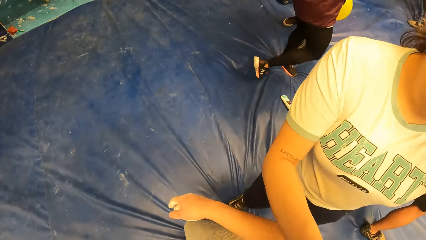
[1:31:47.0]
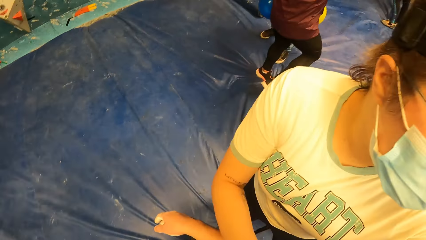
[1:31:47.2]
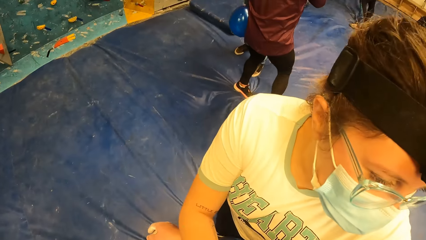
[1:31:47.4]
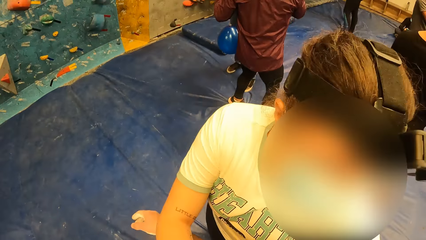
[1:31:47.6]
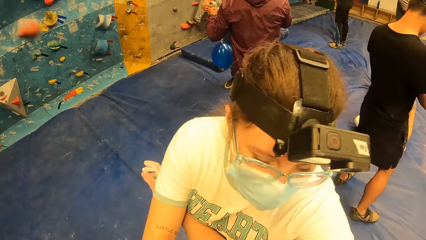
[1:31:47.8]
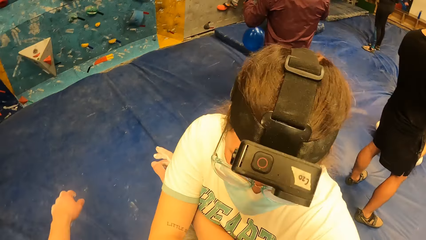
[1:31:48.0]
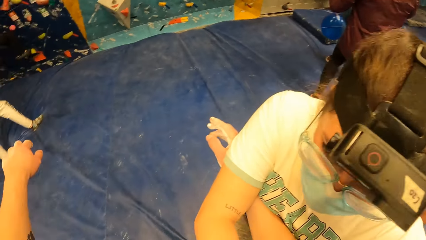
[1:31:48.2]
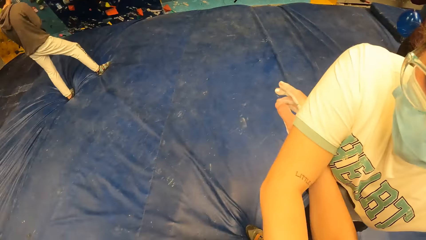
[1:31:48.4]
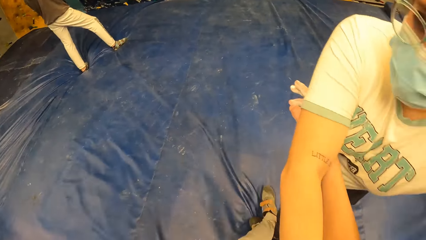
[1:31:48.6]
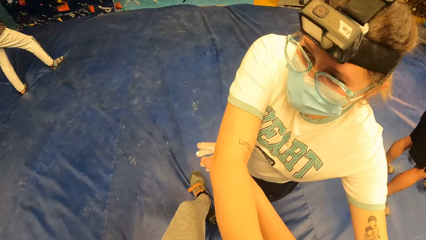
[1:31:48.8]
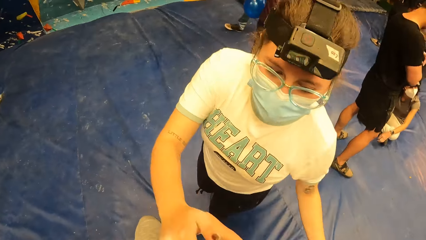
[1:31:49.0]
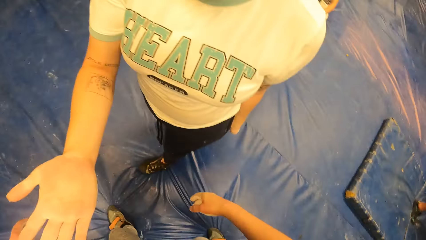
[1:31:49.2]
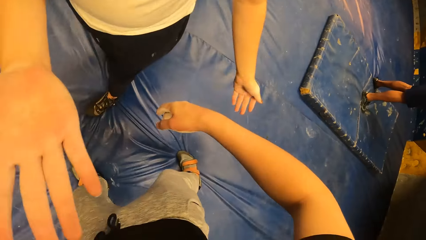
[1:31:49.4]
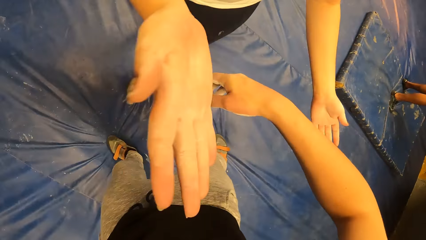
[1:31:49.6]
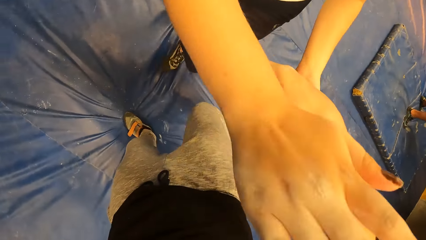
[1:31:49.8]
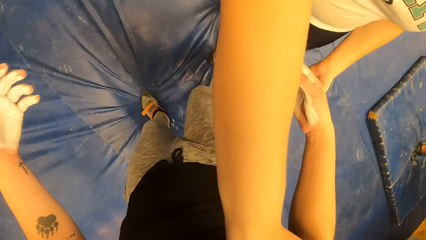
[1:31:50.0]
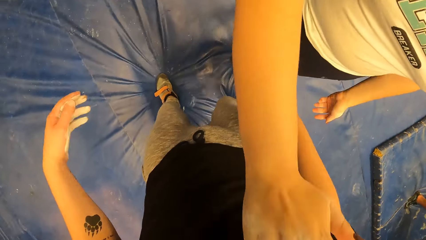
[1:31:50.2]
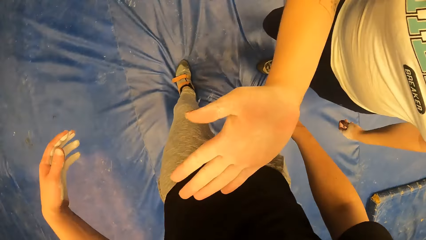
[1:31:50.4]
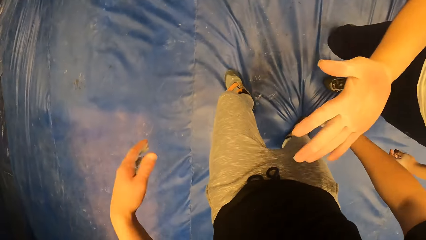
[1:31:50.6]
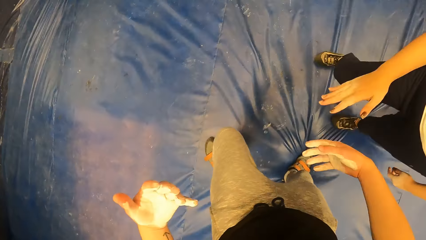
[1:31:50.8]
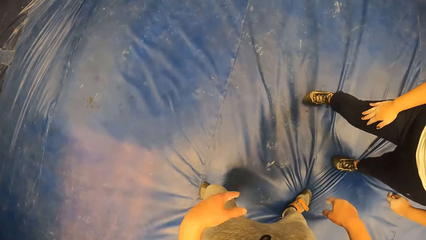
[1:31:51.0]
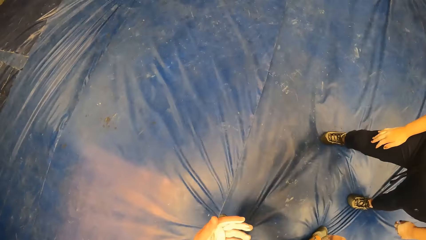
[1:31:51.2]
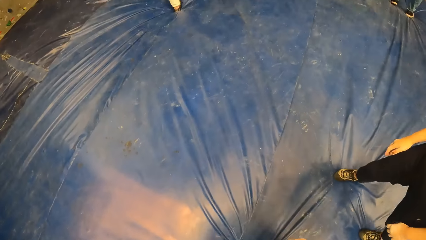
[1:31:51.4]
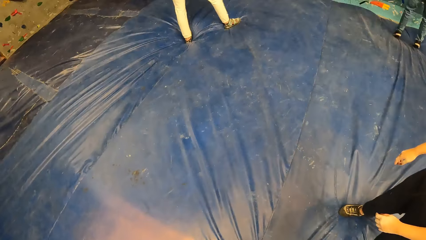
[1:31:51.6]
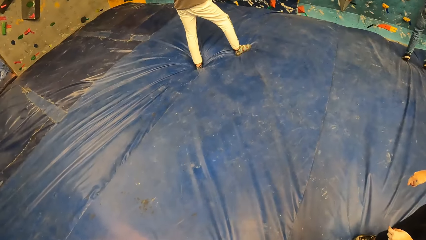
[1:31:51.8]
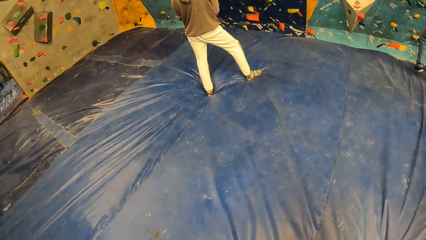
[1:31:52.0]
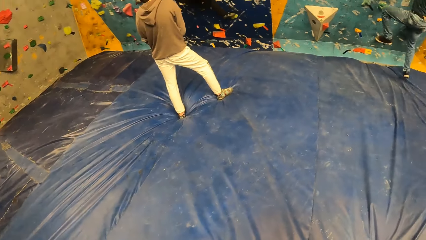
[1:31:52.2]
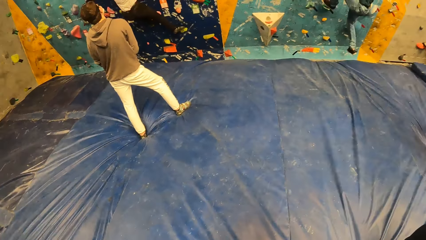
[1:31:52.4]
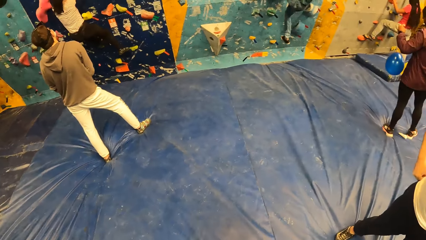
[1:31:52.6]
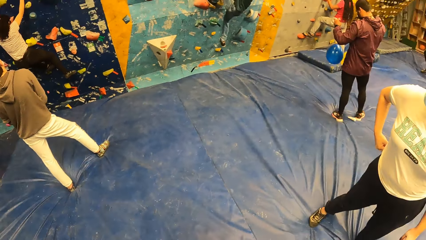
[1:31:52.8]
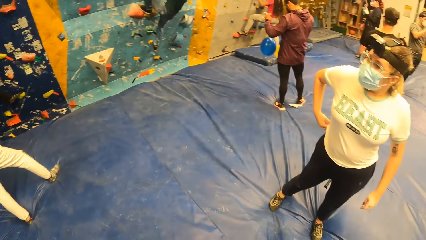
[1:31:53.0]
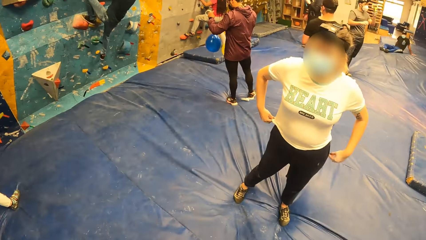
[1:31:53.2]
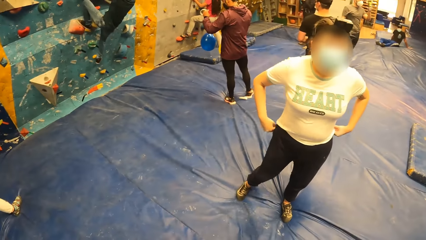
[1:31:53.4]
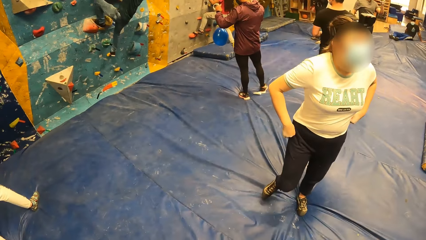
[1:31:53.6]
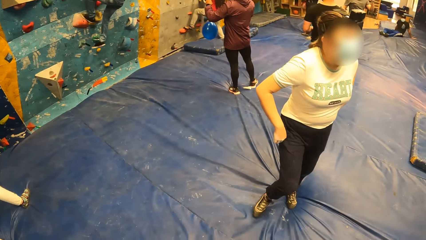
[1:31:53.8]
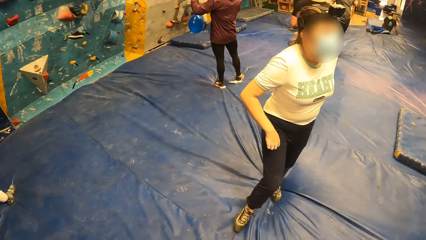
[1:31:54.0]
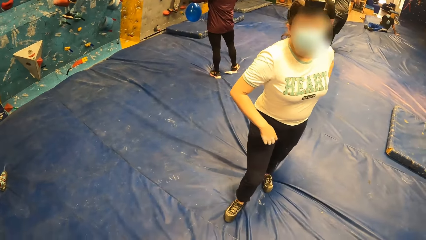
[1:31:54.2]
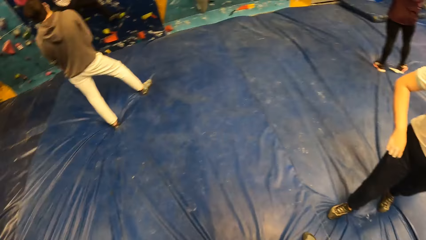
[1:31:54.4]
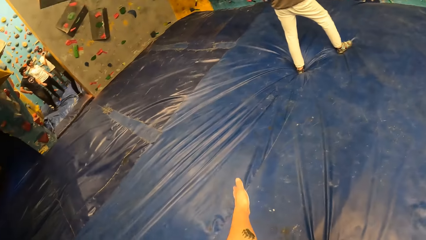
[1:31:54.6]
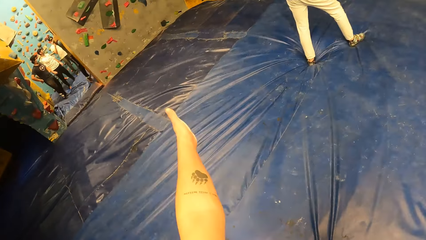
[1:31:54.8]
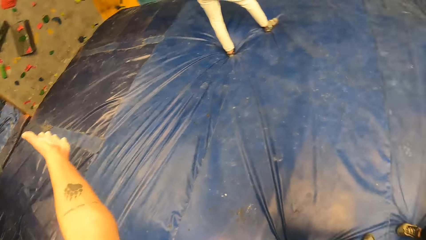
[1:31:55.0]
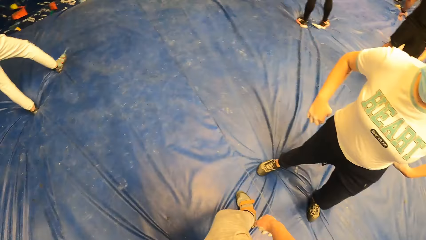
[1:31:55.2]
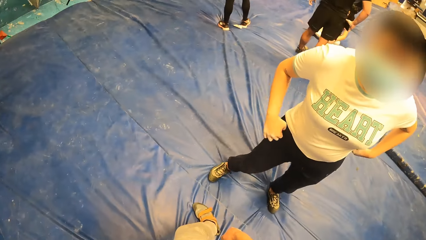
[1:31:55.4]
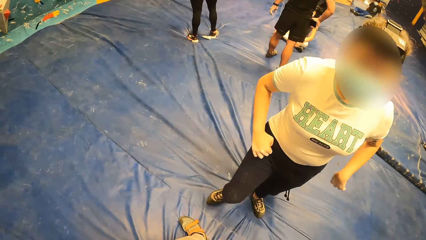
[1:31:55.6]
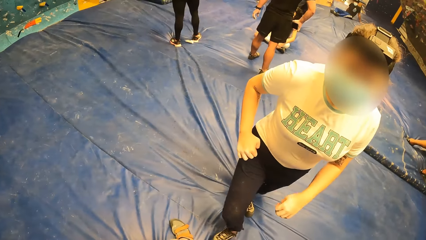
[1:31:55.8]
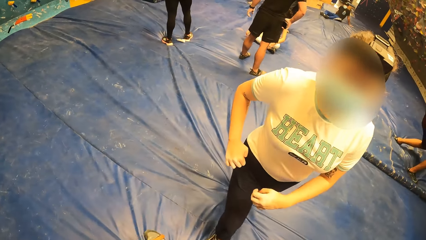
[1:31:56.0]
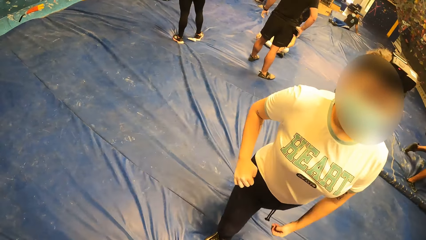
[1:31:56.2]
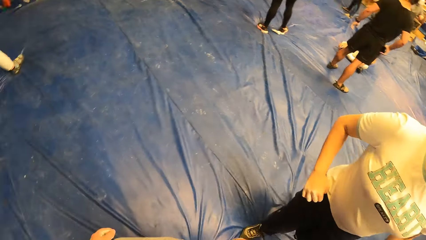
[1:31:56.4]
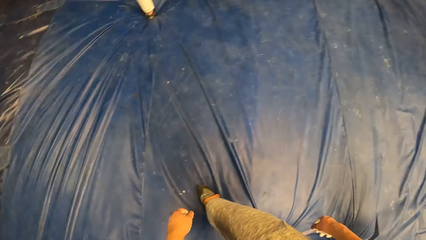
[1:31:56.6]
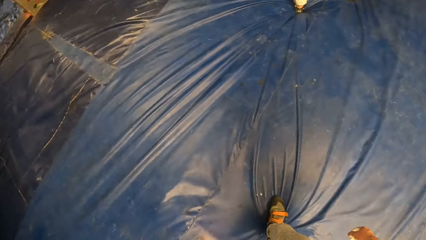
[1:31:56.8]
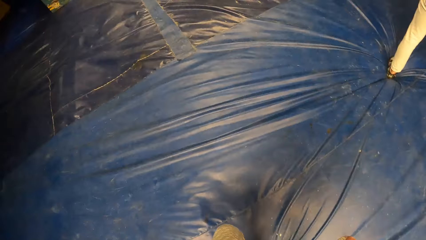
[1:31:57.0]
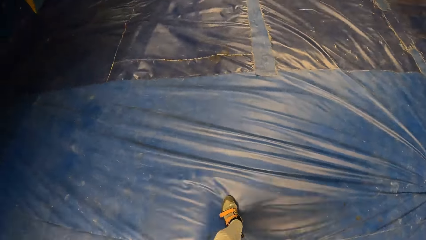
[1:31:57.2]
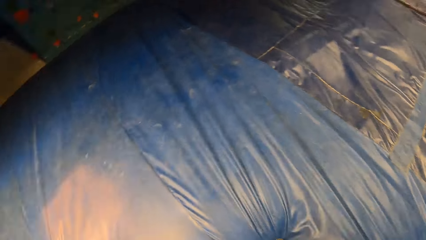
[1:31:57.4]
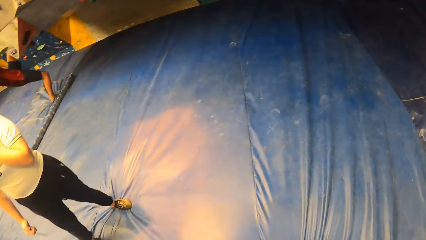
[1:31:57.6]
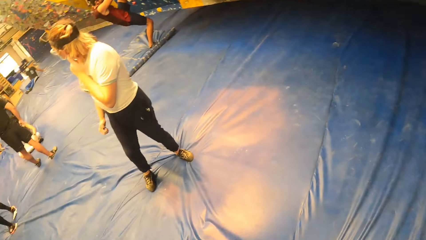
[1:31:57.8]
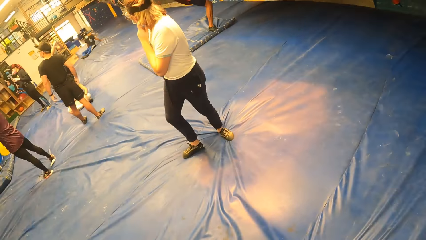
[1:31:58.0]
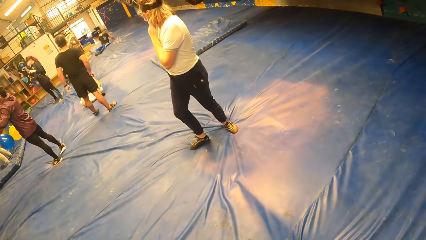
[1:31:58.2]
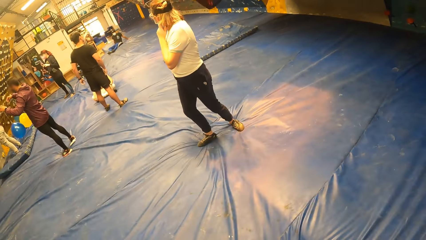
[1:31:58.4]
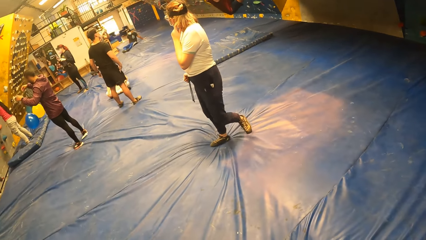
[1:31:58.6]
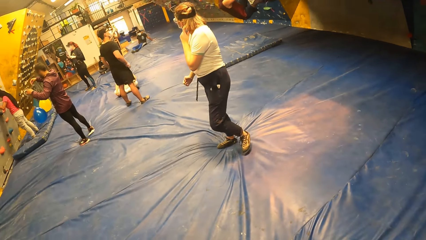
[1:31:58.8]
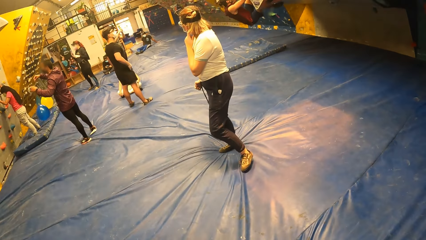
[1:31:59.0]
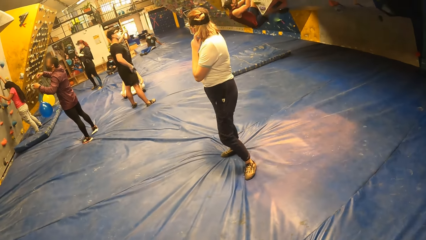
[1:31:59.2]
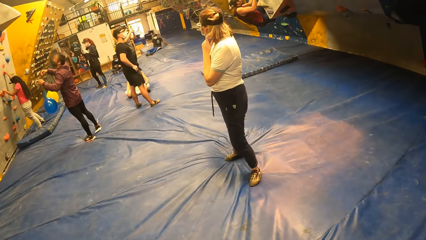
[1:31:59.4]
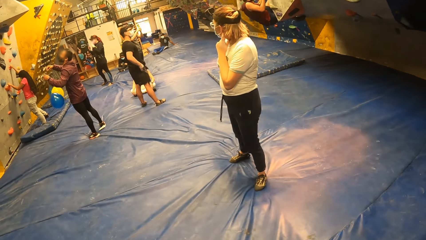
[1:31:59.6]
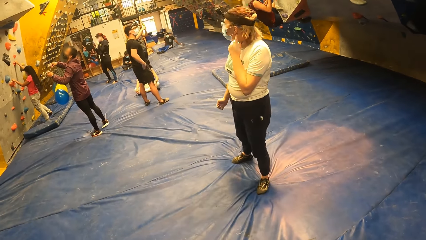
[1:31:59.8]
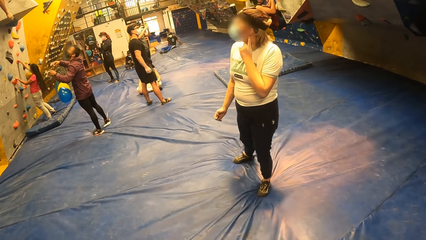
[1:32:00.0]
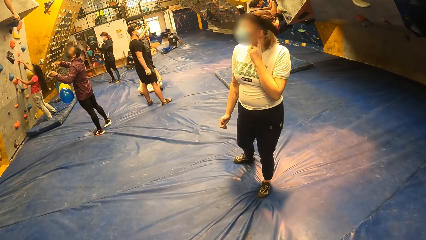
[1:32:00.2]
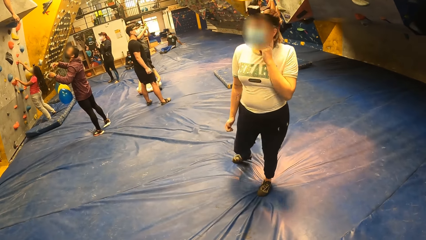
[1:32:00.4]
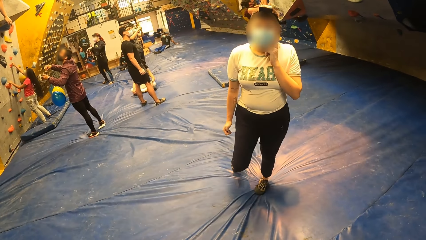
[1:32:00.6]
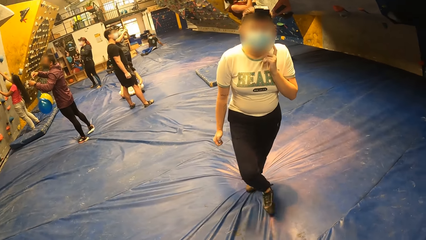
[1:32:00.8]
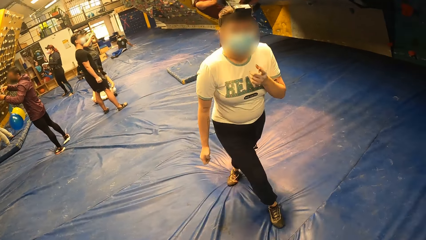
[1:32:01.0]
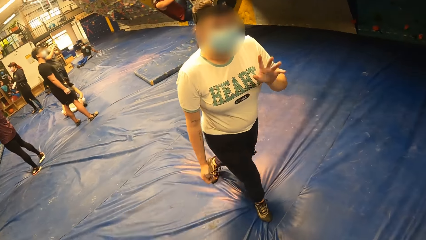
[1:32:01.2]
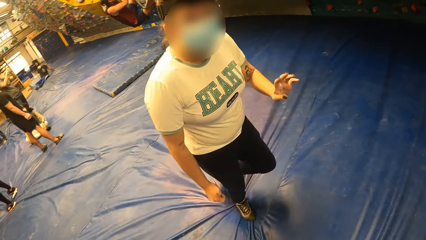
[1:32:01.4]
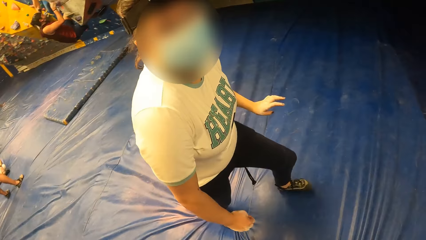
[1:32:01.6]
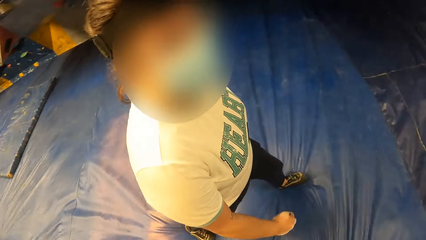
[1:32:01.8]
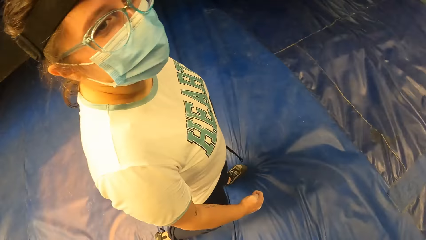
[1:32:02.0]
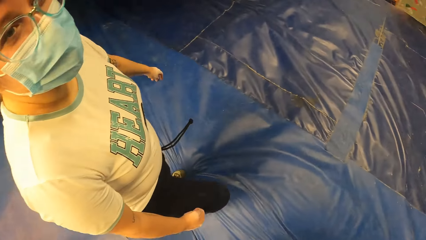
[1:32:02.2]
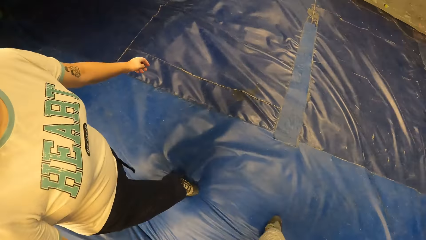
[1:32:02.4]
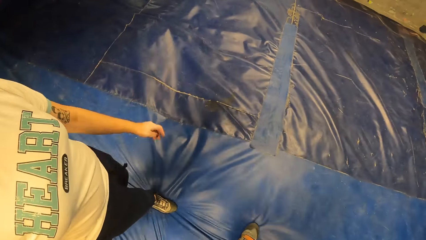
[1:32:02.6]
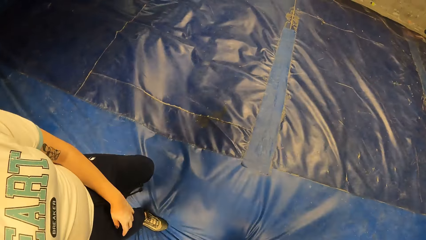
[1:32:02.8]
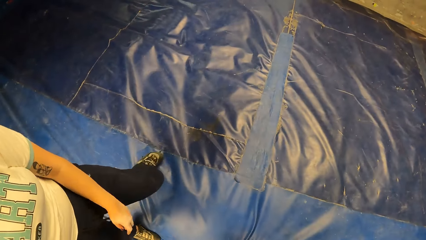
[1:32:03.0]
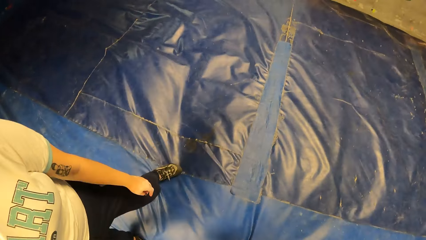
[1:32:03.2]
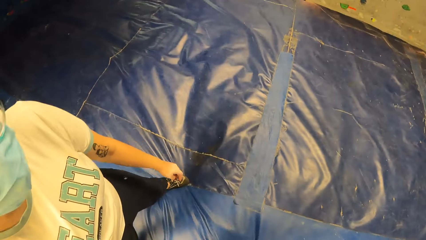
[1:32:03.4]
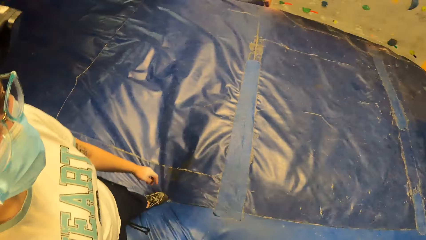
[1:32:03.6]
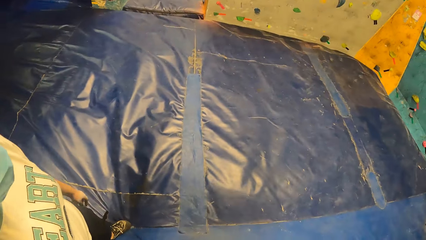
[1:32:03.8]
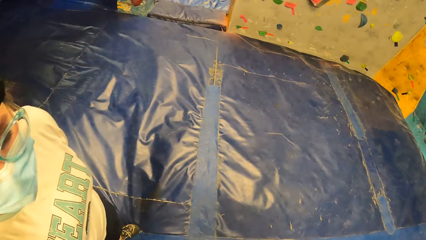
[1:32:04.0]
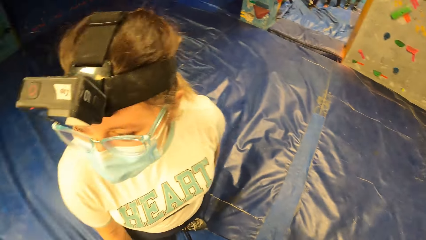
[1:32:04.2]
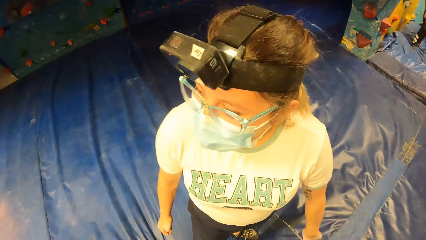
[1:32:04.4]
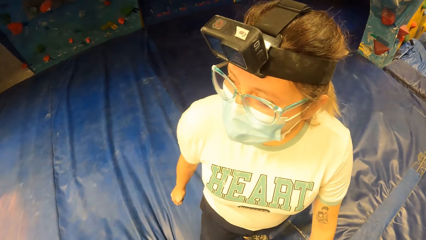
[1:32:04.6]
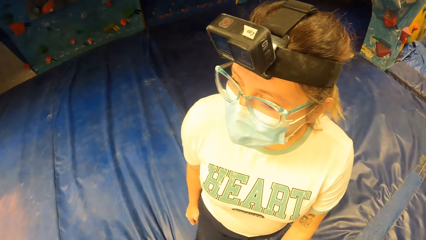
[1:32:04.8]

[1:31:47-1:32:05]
A woman holds the camera wearer's right hand. The camera wearer raises their hands. The woman holds the camera wearer's right hand. The woman shows the camera wearer the right hand. The woman touches the camera wearer's right hand. The camera wearer looks at their left hand. They look around. They raise their left hand. They look around. They interact with the woman. The woman walks around. The camera wearer walks around.
